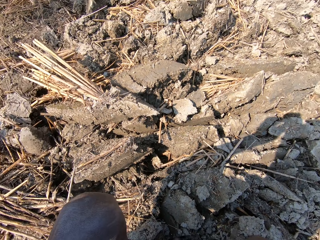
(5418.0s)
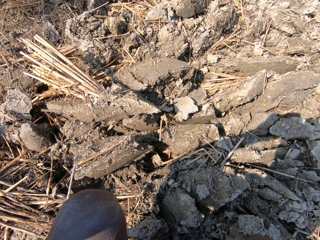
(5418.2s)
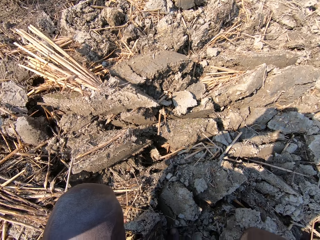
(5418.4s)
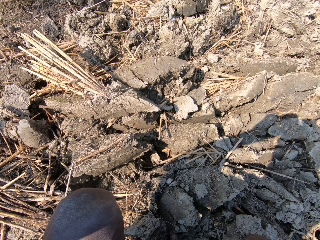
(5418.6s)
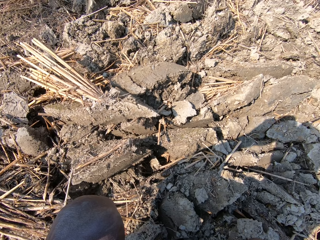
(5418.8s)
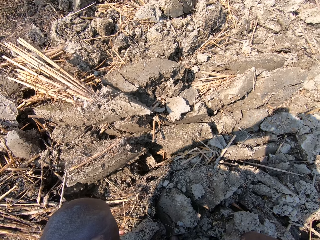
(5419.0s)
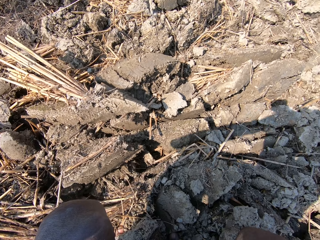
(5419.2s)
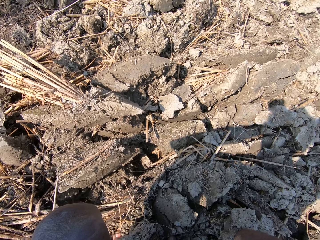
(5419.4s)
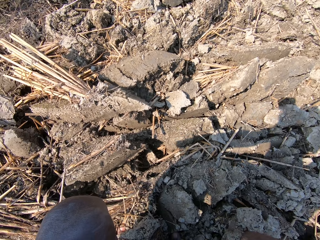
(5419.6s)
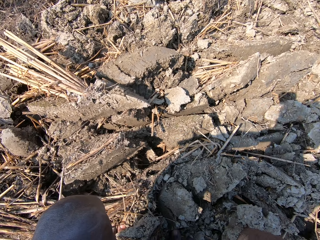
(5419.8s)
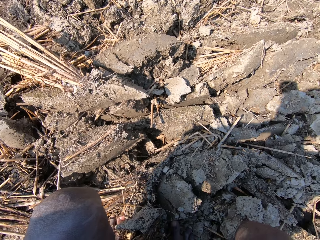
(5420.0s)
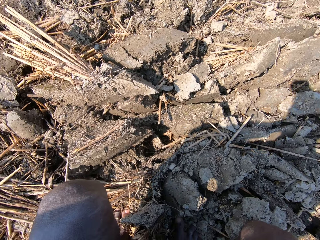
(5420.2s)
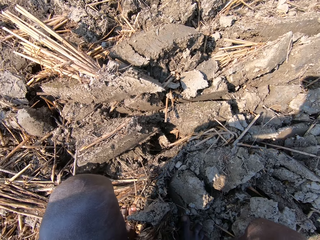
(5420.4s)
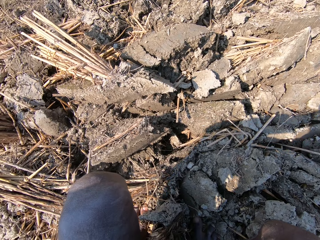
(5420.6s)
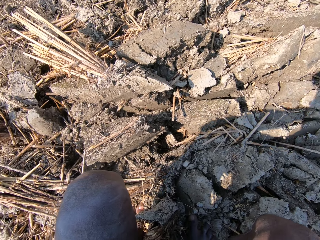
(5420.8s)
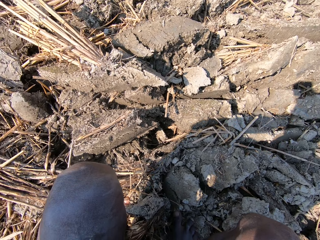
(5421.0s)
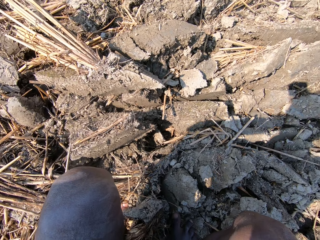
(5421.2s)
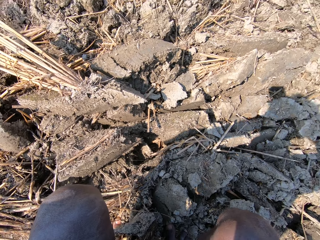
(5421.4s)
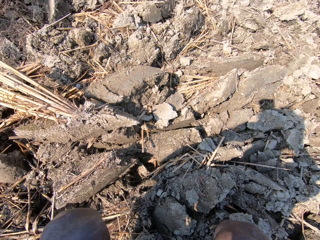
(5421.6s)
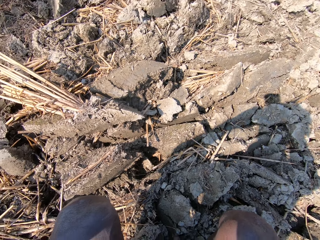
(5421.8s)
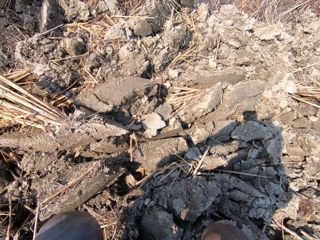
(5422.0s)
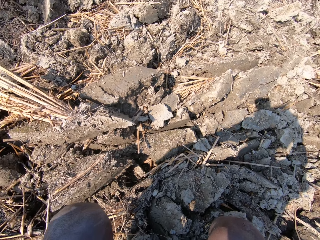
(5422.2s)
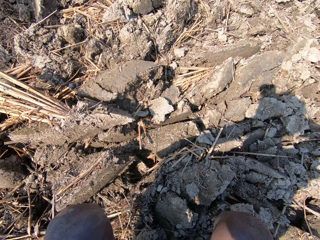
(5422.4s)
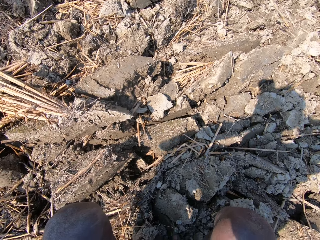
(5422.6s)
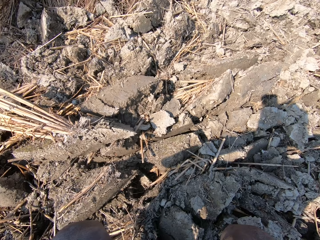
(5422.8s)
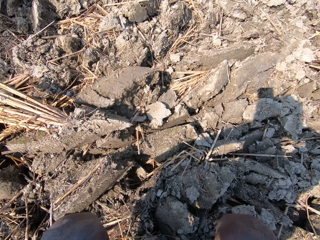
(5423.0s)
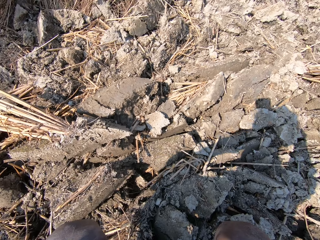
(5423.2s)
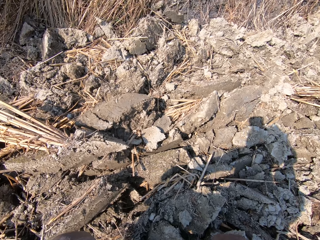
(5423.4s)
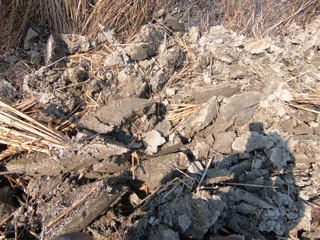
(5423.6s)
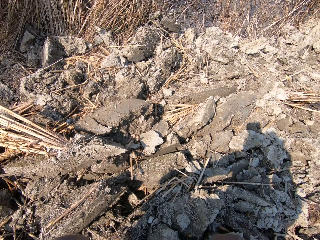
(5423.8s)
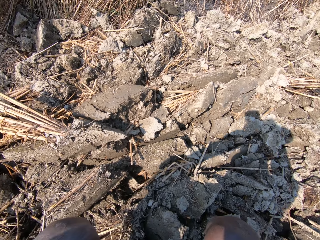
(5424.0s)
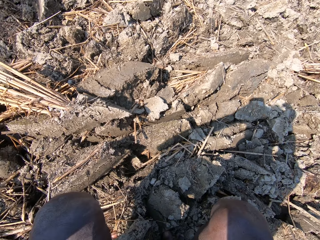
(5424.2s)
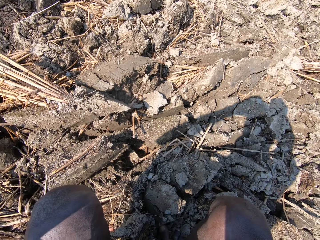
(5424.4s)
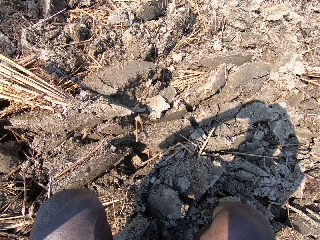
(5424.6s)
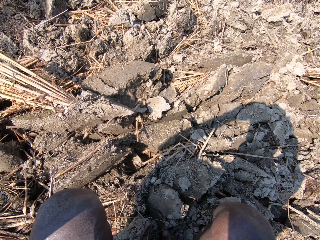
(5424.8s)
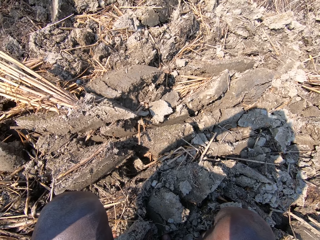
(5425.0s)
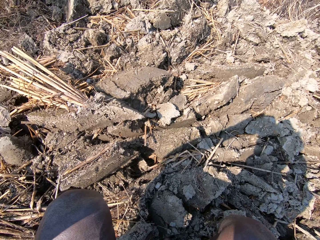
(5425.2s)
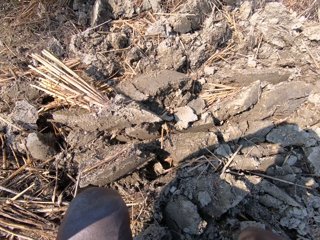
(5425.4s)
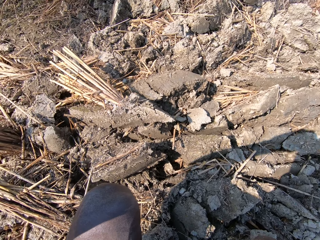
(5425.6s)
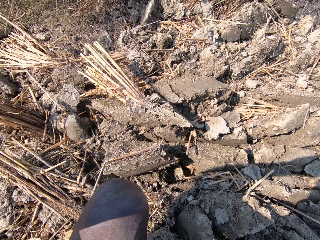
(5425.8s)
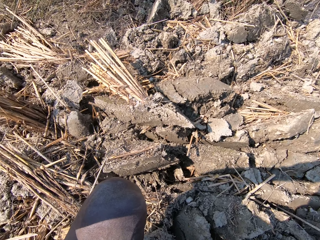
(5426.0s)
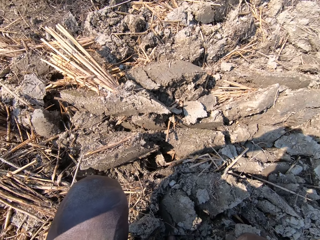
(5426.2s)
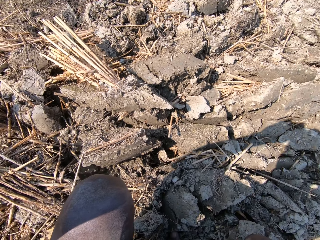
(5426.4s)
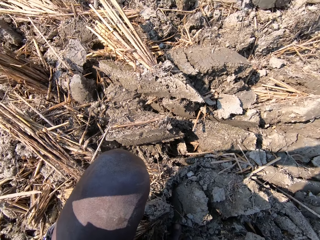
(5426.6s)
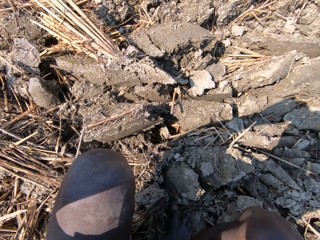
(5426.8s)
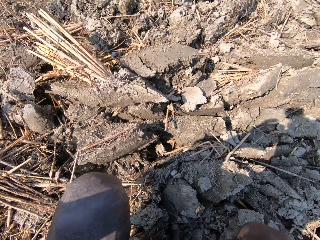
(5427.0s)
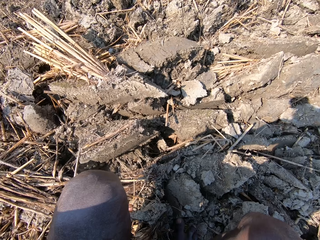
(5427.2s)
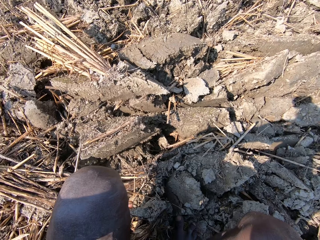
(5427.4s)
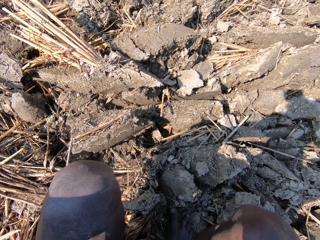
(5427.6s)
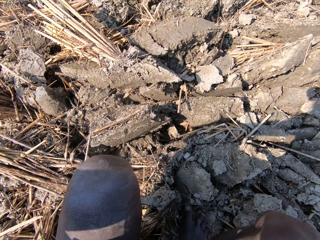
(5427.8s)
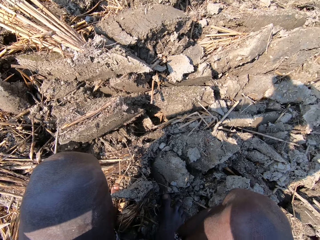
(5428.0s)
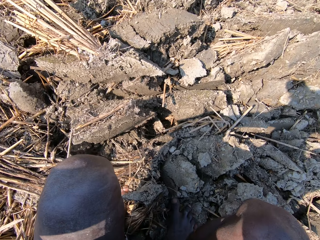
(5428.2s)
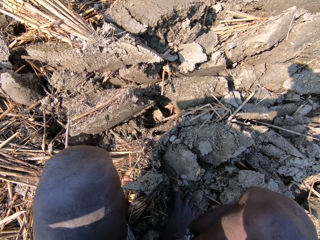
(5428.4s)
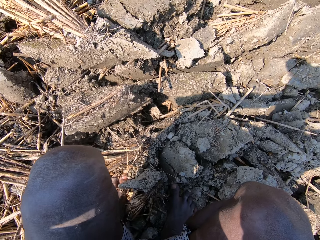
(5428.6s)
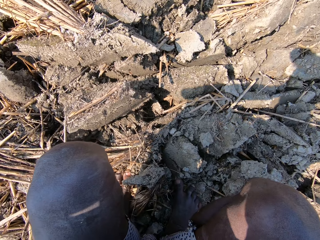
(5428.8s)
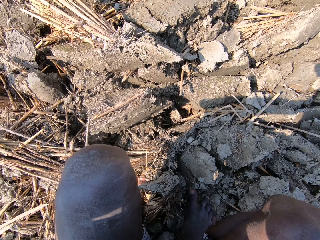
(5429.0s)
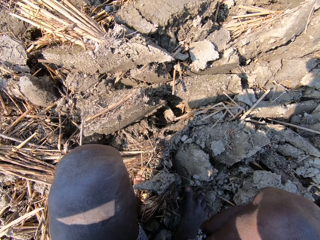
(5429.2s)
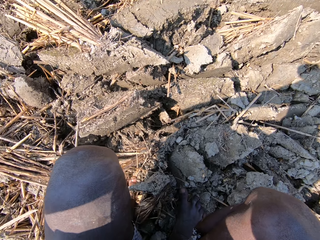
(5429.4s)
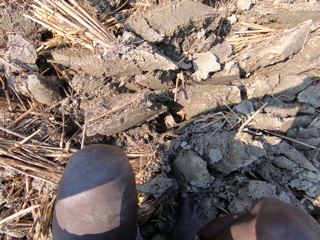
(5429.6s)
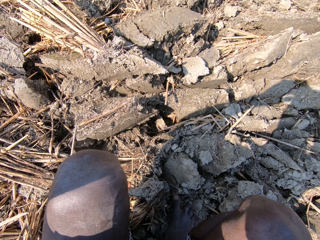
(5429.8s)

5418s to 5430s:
The camera wearer adjusts the camera and looks around.

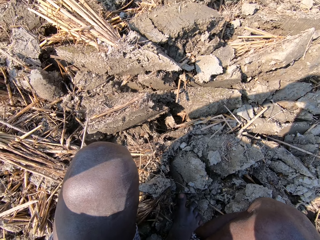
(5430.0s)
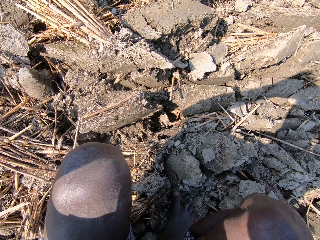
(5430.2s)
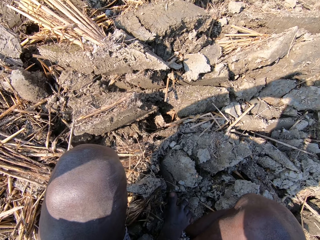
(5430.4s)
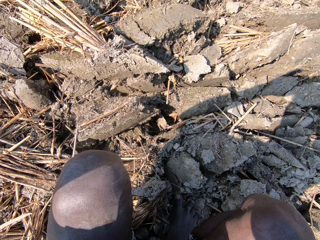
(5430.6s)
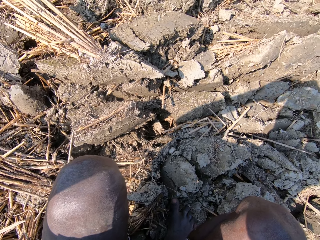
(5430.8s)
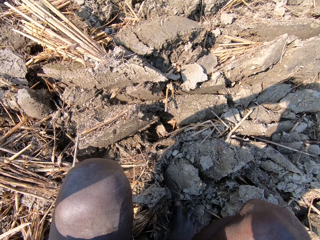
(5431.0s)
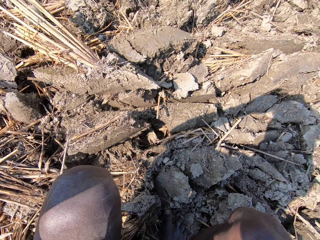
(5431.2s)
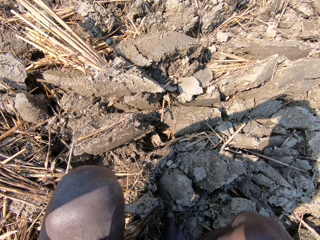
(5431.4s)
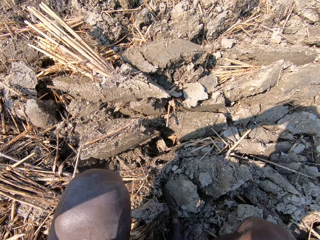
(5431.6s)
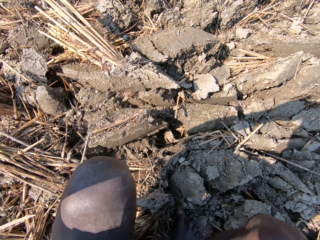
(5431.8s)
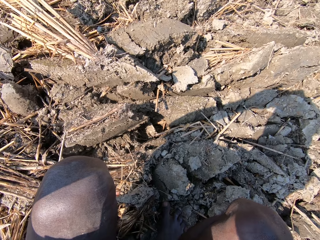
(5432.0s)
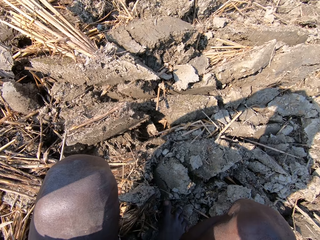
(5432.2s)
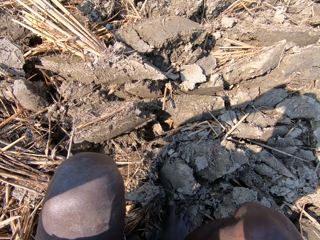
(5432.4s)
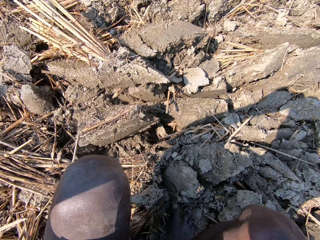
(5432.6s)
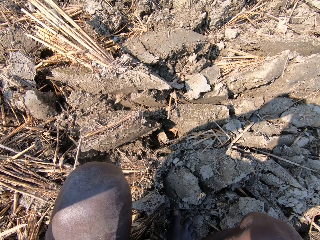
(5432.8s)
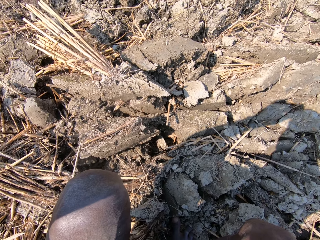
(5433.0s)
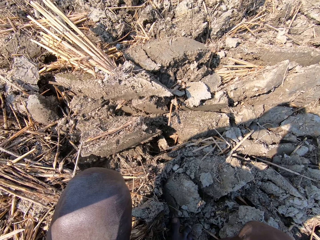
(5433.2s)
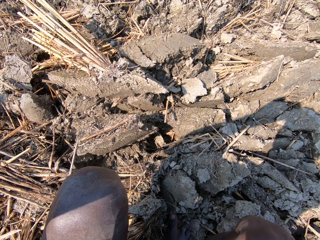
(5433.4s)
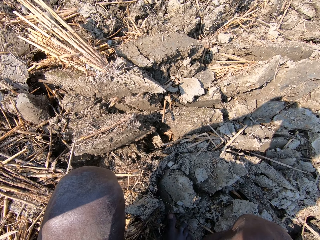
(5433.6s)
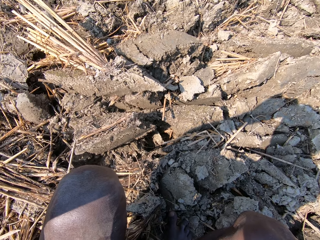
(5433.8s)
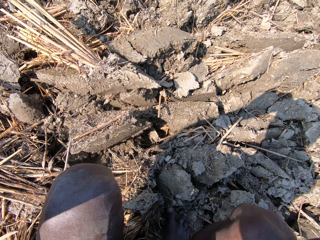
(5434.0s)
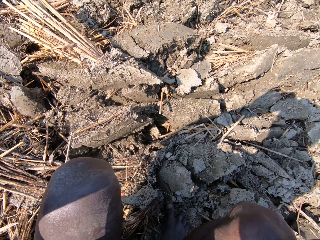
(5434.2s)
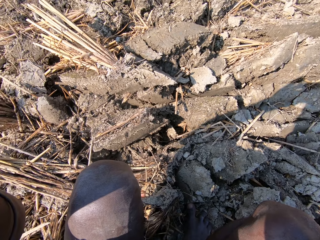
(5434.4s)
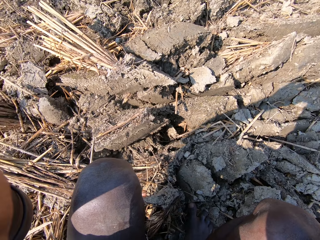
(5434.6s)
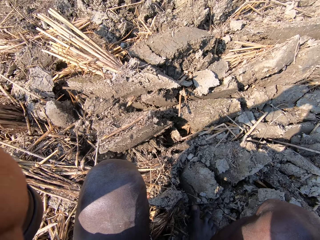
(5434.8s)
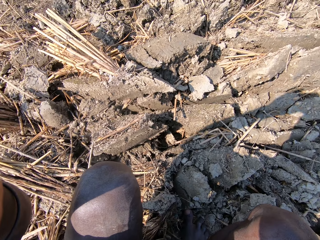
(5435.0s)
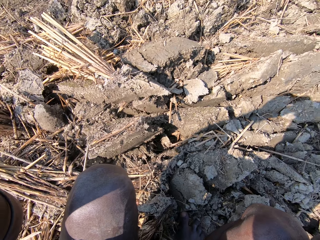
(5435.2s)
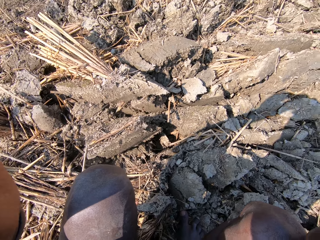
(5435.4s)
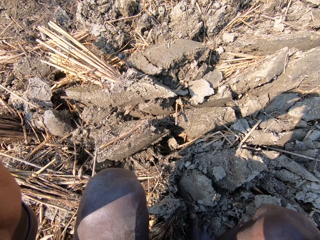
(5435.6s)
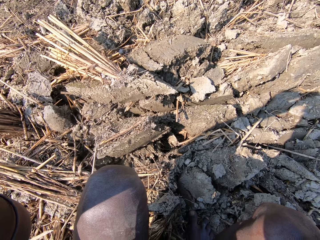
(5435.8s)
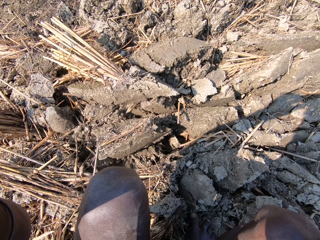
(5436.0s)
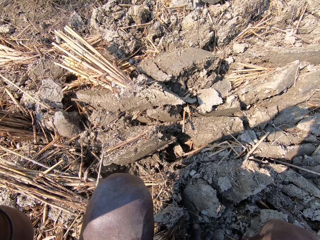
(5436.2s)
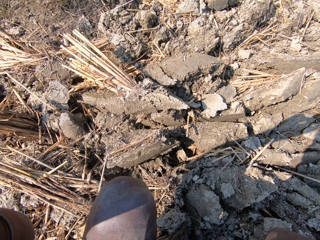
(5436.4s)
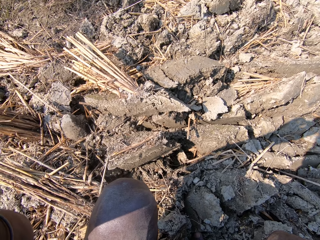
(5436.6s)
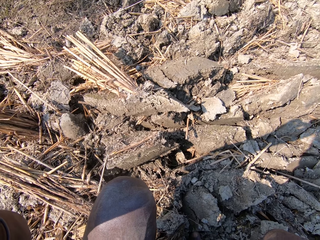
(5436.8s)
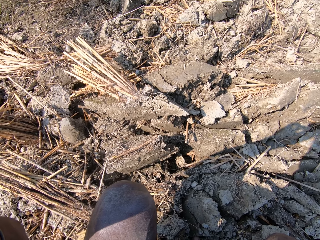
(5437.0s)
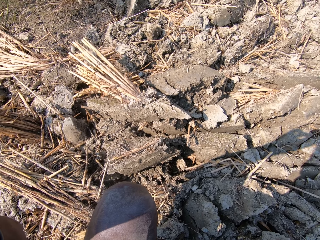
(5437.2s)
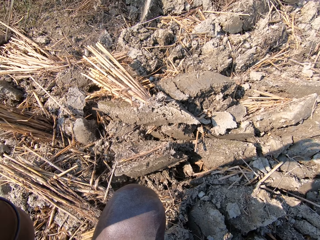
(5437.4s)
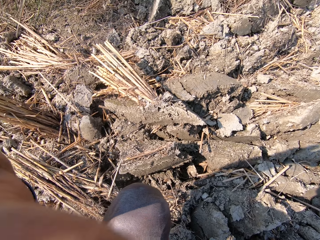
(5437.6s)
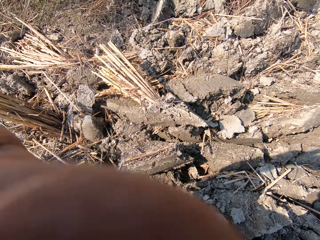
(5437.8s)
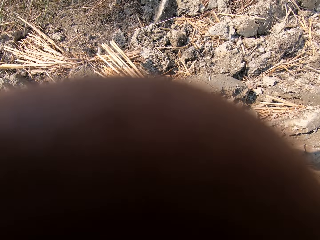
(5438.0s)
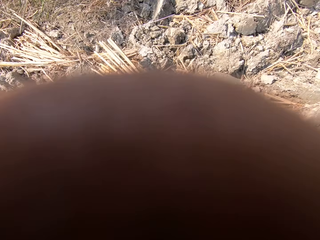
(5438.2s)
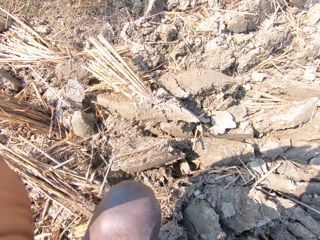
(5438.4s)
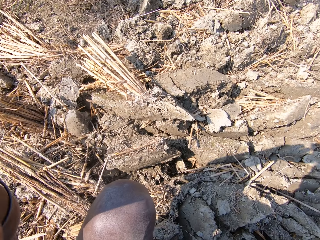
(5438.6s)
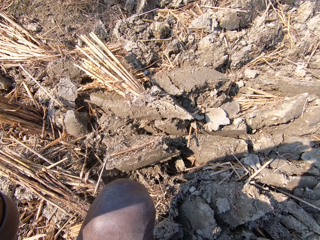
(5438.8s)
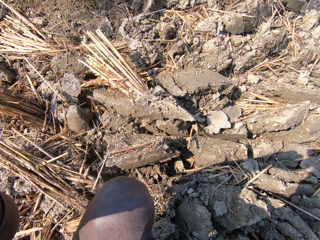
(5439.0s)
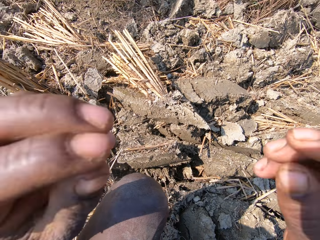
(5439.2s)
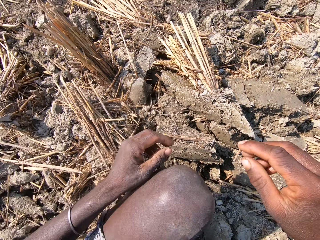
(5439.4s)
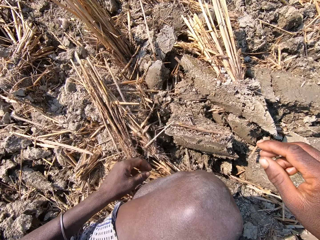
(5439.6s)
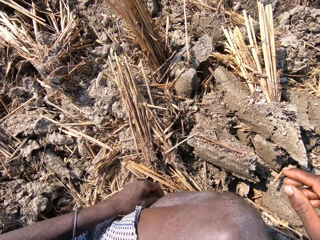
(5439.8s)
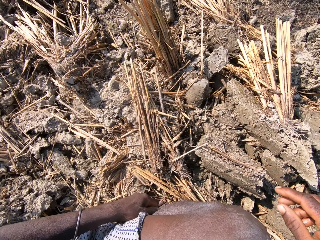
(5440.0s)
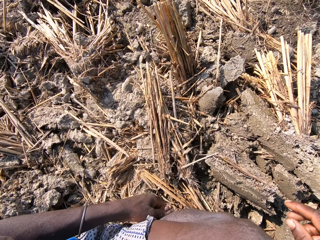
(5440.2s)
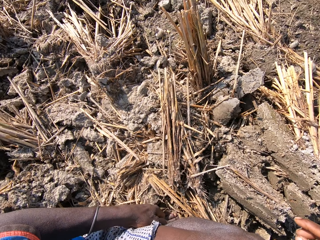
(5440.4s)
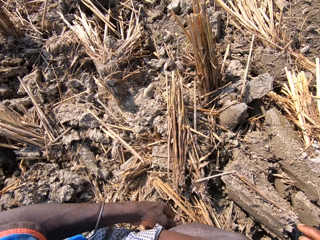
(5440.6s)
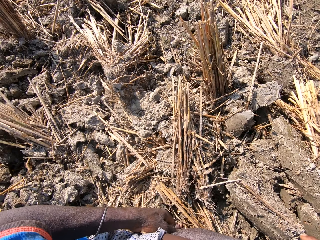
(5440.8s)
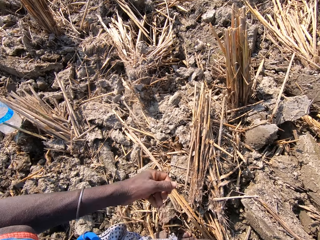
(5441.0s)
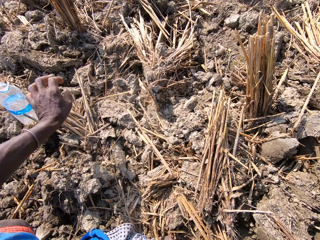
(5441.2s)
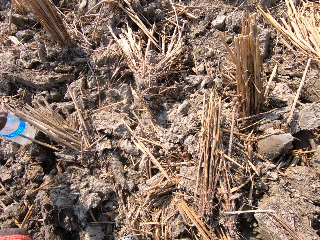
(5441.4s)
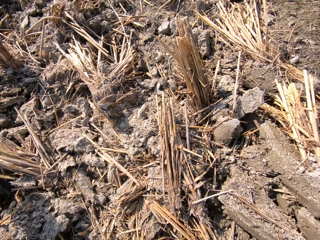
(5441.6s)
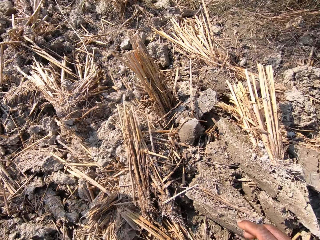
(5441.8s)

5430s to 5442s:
The camera wearer looks around and adjusts the camera. They look around. They scratch the left leg.
